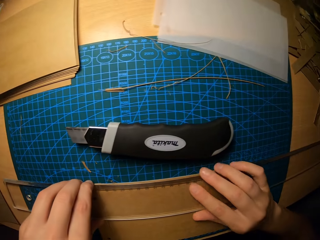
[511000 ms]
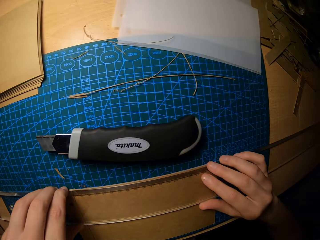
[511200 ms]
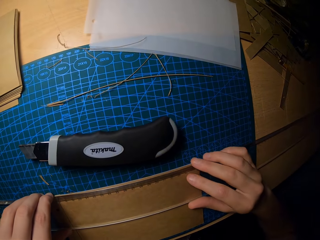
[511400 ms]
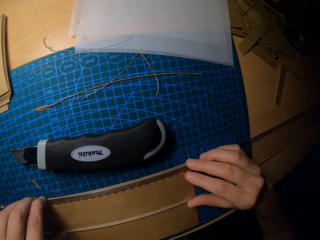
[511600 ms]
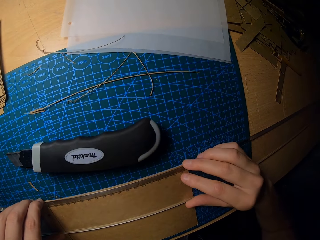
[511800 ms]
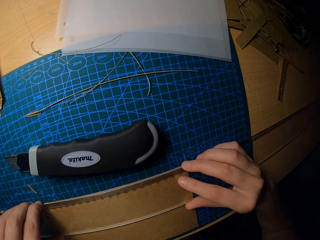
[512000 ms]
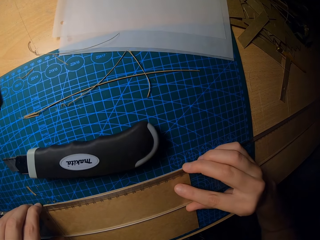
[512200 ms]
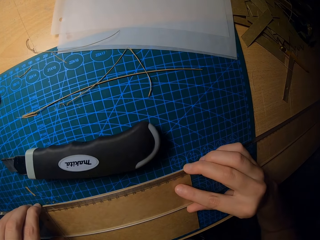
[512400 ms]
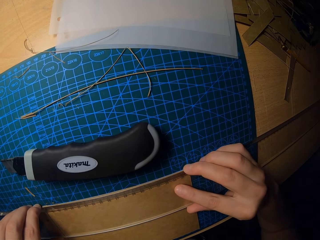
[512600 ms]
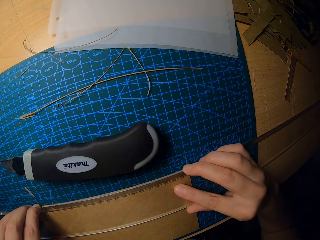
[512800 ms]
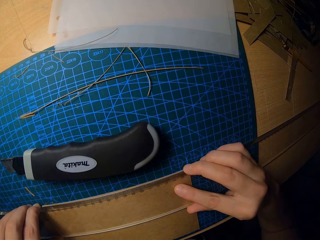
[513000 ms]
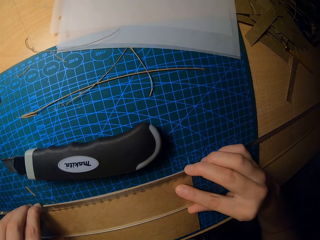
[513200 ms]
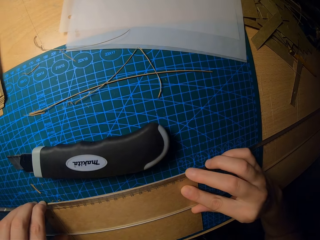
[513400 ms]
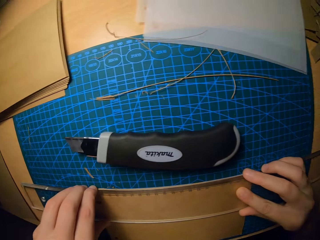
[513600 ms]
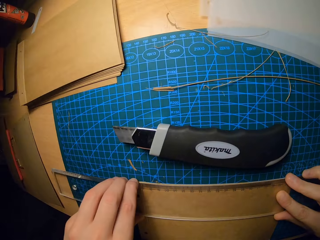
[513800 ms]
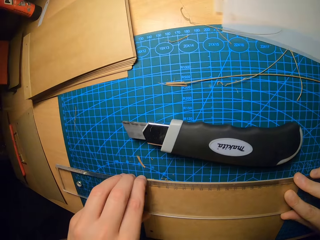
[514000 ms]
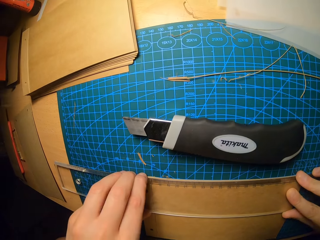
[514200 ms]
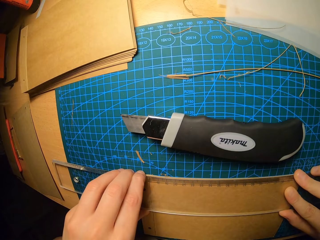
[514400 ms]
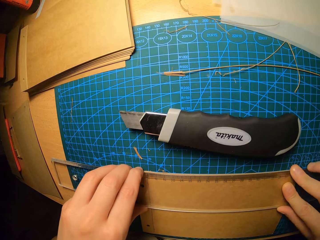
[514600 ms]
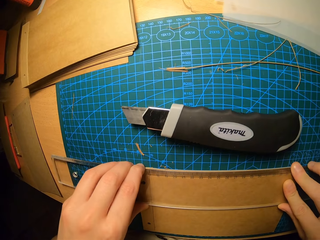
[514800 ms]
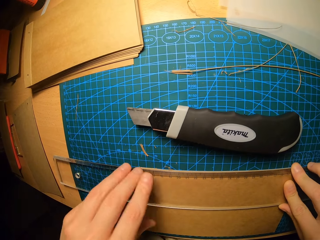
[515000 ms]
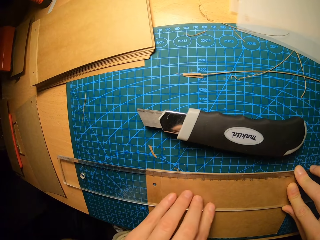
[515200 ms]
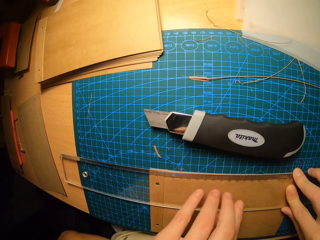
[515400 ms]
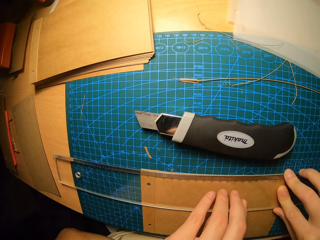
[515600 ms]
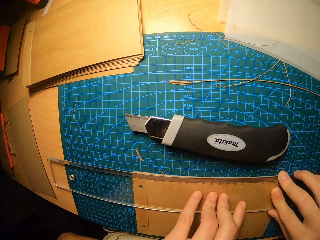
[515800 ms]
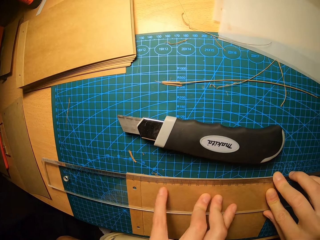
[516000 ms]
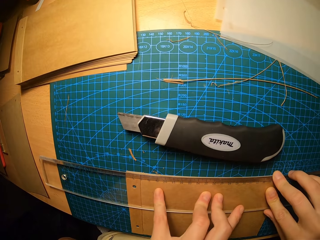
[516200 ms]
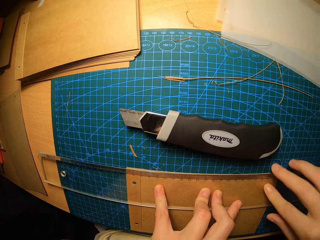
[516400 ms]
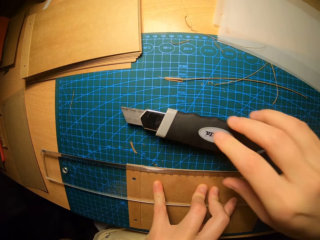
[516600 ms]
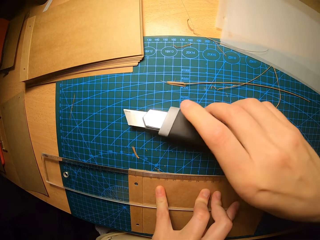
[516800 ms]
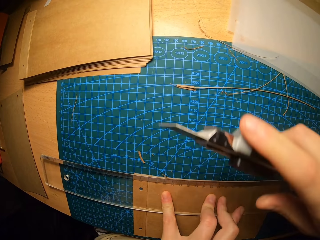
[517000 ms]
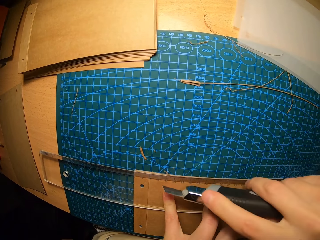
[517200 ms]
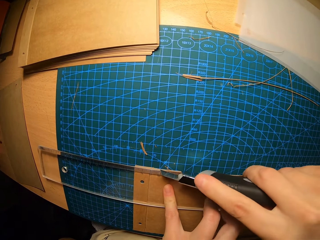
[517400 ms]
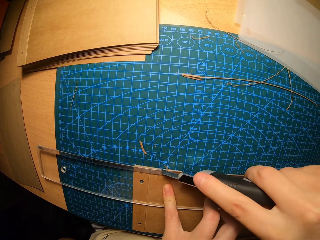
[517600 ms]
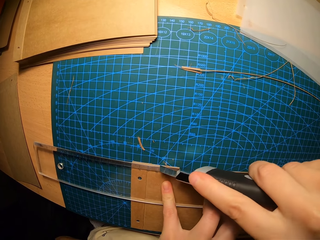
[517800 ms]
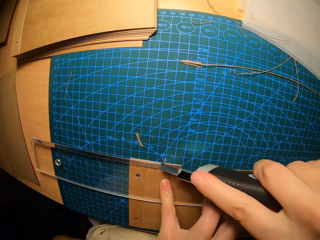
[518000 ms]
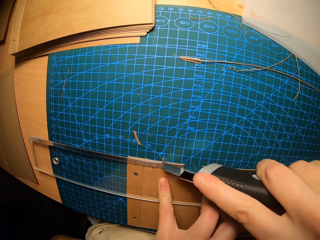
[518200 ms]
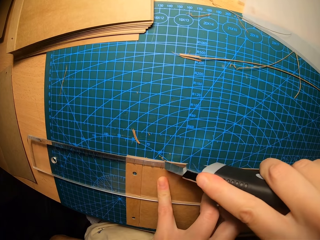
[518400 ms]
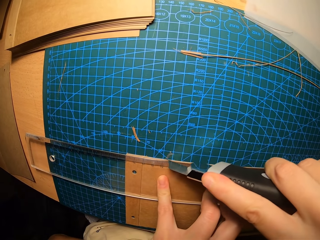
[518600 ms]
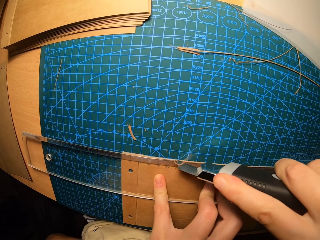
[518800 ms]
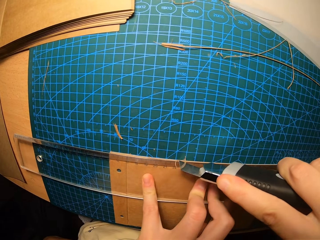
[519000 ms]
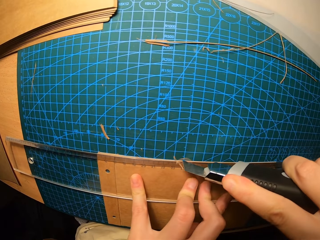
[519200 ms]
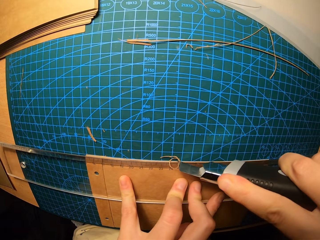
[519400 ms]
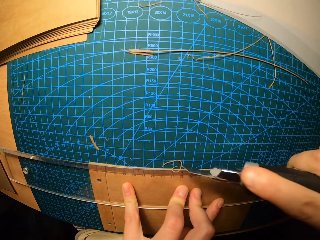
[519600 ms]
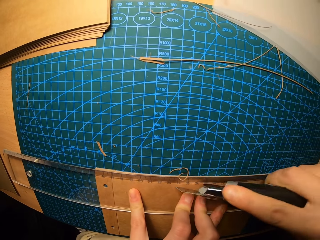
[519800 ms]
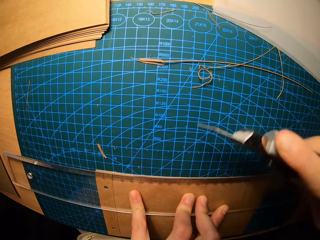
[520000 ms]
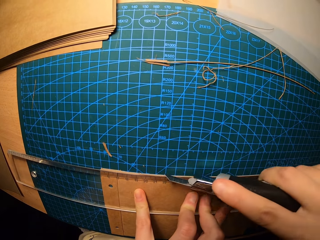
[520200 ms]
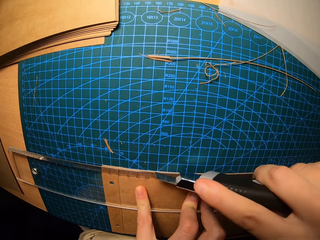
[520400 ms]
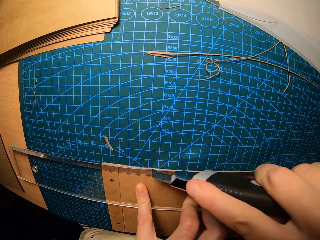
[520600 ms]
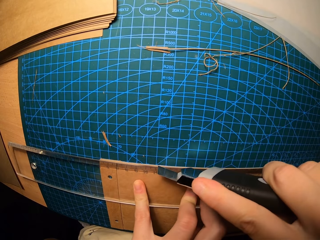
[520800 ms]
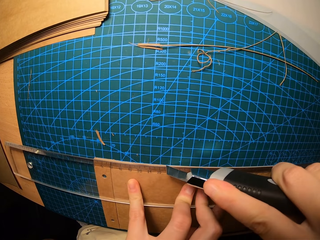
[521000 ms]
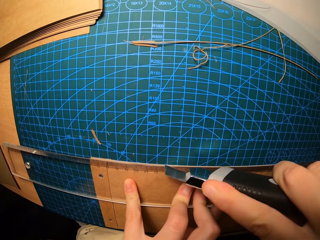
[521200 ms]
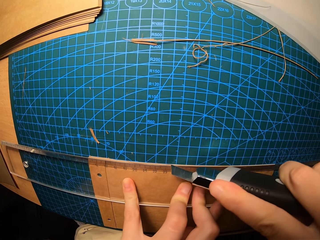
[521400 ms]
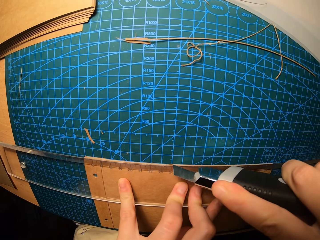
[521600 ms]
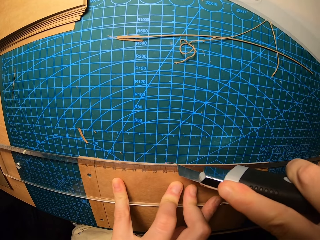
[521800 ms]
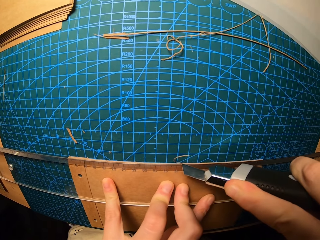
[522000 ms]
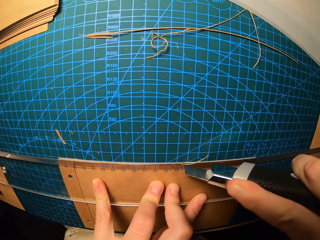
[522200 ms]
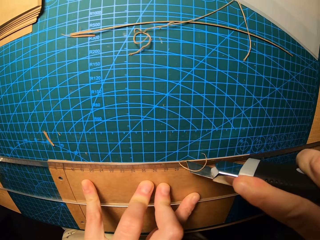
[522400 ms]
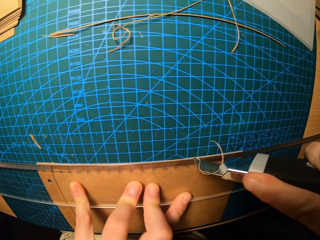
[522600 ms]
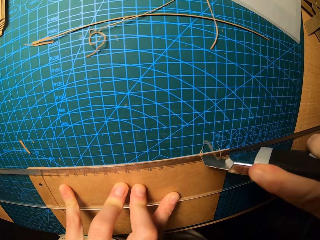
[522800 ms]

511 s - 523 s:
The camera wearer aligns the ruler. They carry the paper cutter. They cut the brown paper.

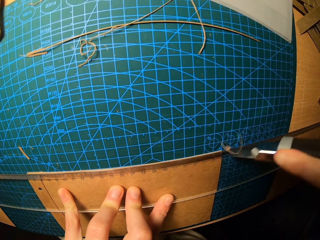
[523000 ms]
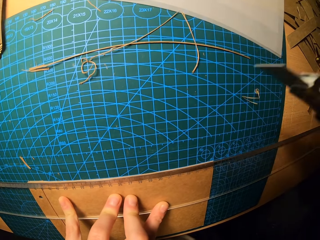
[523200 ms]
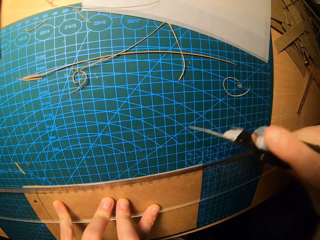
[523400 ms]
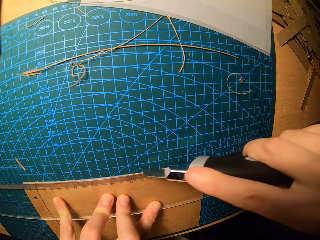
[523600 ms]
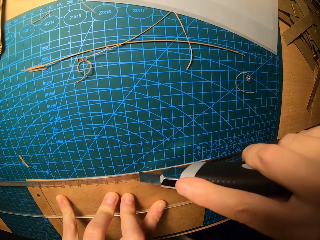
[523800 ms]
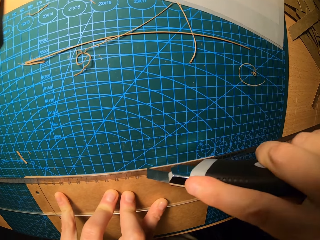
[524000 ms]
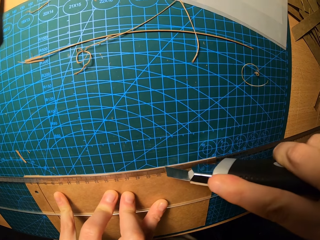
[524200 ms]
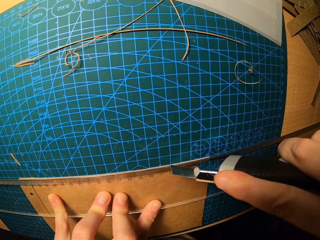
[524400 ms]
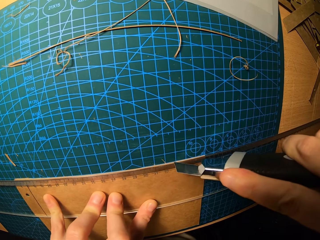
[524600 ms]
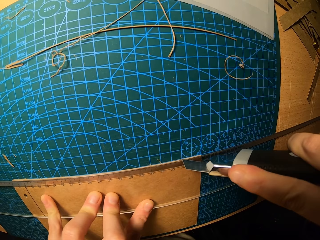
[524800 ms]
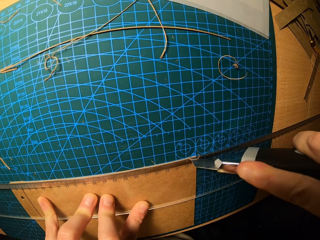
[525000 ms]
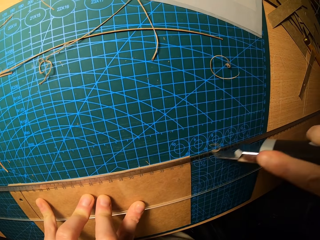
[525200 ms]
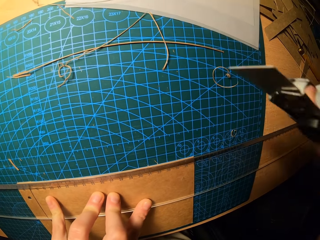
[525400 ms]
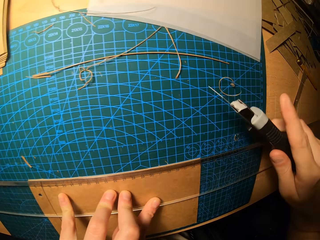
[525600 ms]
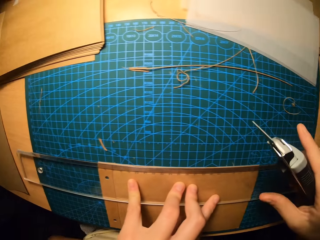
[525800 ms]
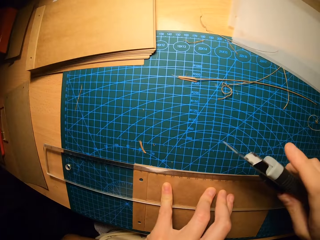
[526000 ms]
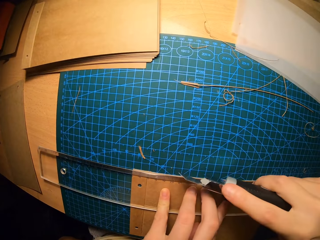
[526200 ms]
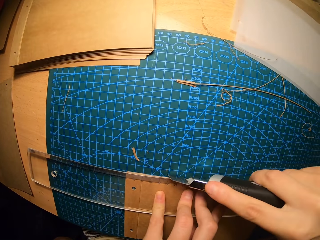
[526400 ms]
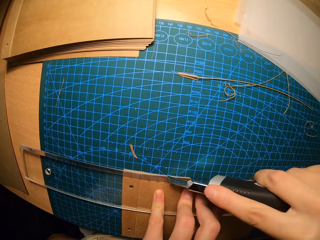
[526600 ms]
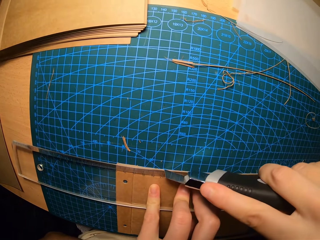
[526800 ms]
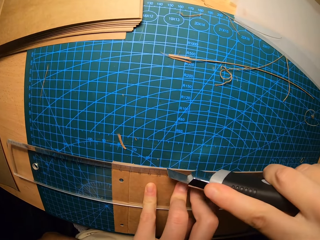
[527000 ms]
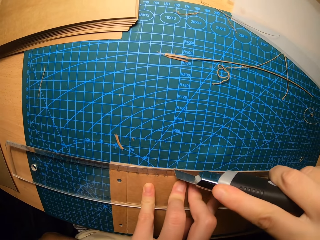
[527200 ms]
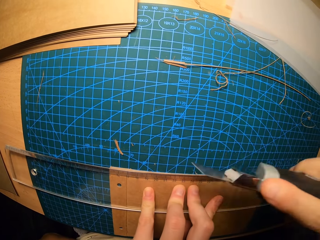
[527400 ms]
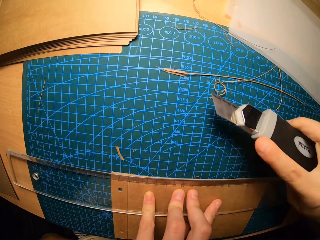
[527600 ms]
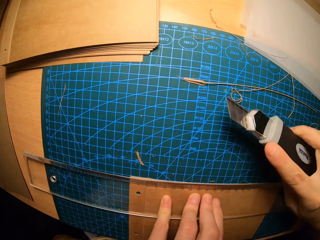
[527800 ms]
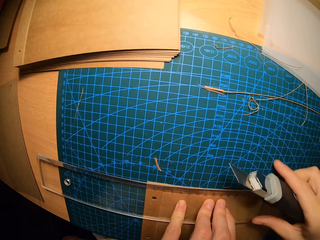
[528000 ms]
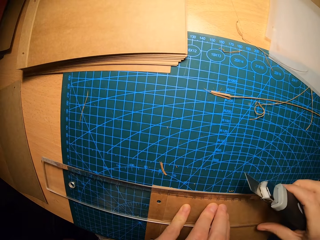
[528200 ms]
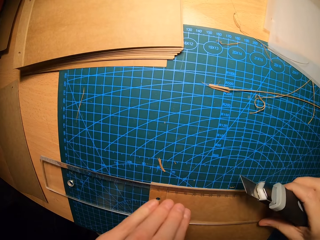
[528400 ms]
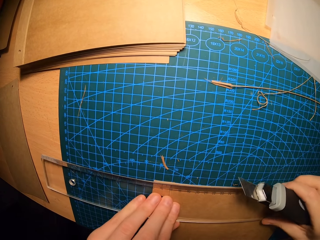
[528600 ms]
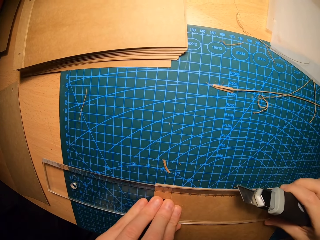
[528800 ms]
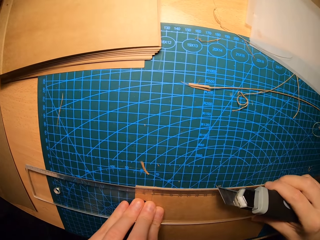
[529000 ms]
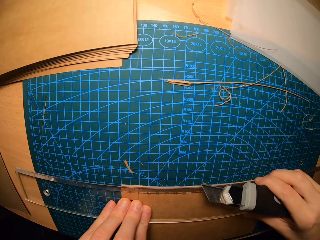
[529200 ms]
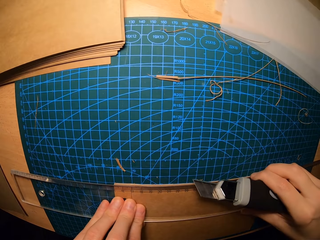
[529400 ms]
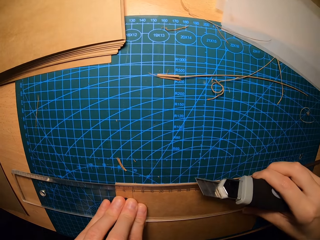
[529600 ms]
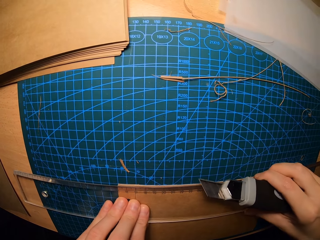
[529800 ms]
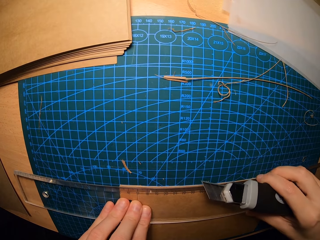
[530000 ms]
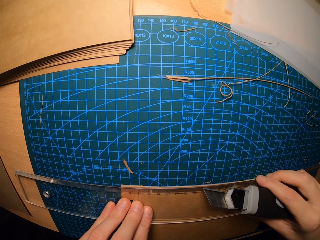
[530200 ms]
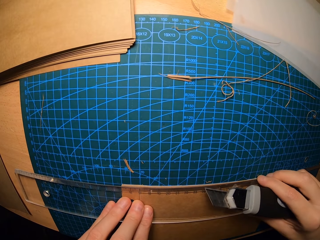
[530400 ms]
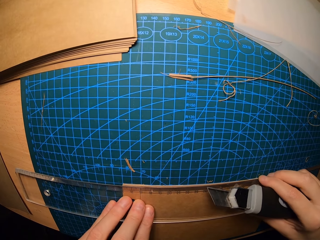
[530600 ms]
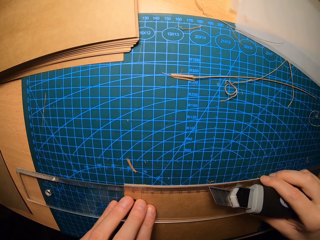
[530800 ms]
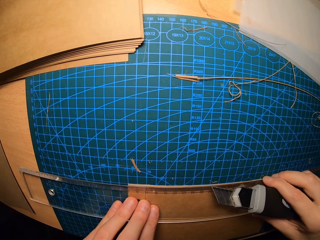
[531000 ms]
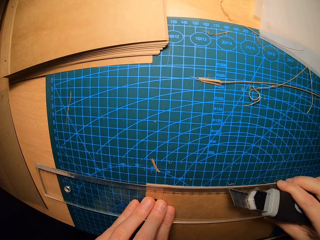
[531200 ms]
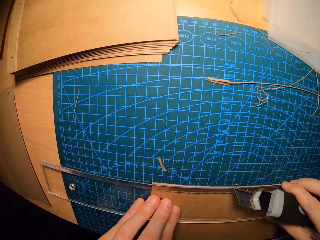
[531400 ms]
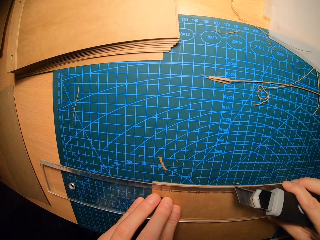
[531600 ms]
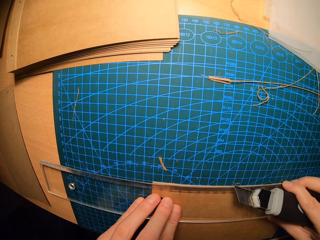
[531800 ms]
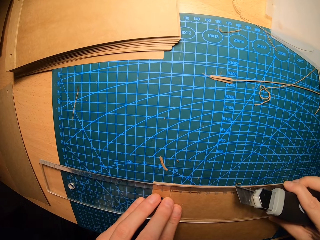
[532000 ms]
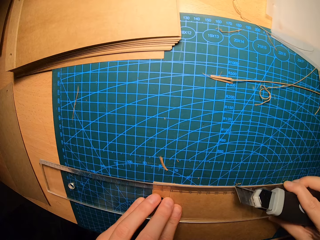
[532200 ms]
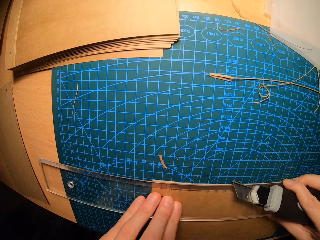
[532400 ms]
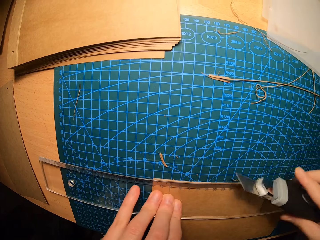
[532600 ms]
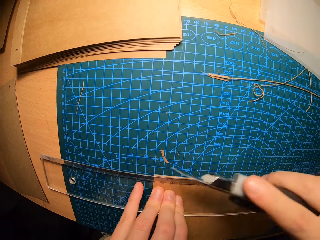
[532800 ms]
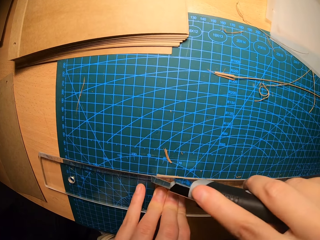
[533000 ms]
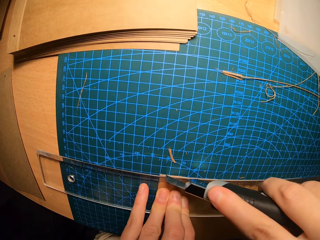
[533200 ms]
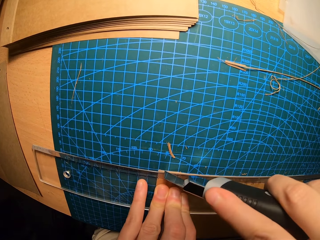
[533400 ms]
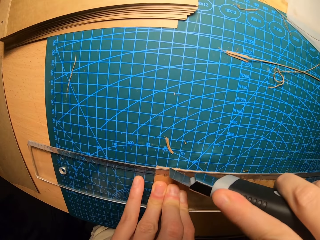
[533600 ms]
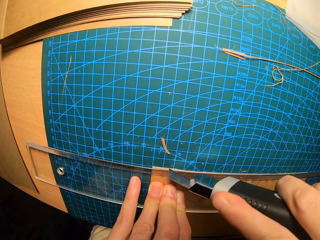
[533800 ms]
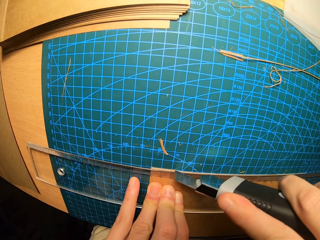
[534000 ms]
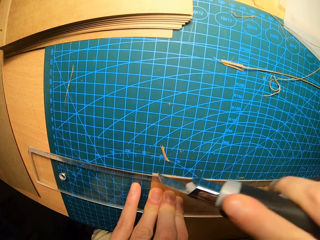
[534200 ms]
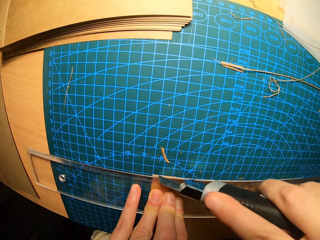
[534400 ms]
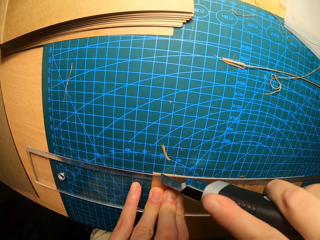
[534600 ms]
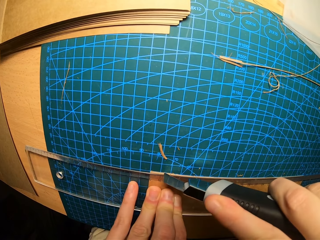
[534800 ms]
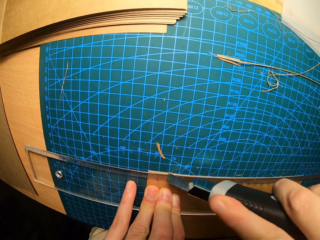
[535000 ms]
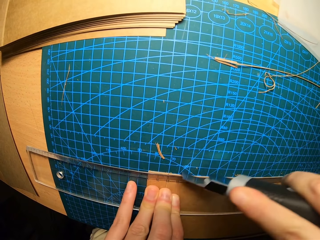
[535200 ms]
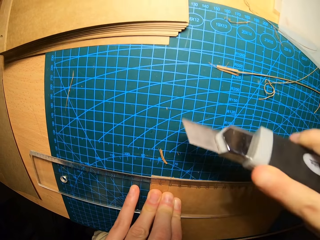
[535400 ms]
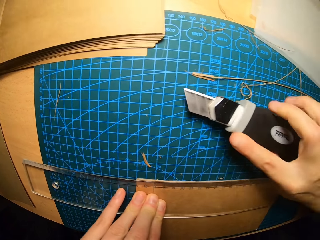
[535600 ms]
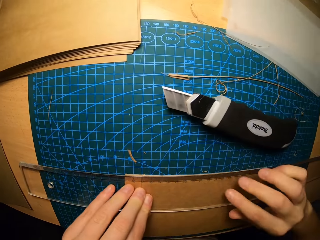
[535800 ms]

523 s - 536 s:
The camera wearer aligns the ruler. They trim the excess paper.
